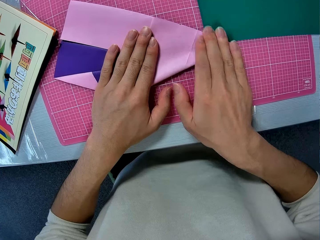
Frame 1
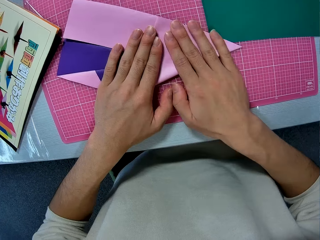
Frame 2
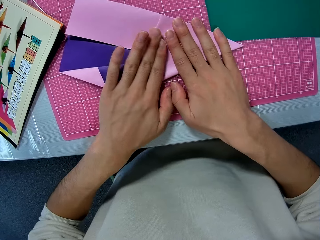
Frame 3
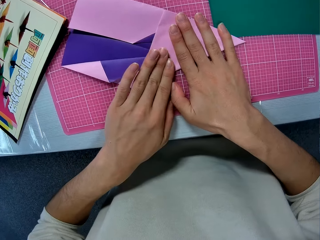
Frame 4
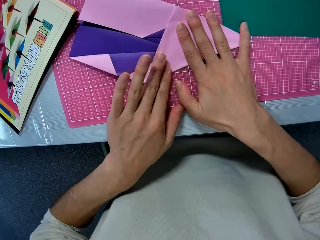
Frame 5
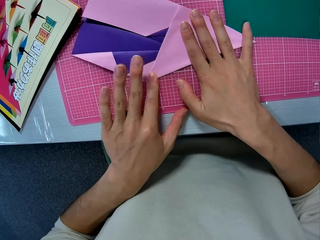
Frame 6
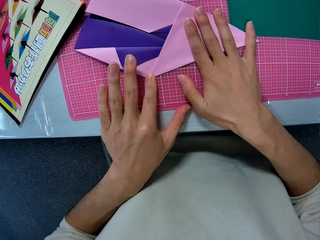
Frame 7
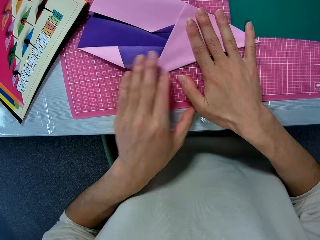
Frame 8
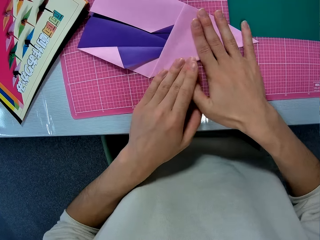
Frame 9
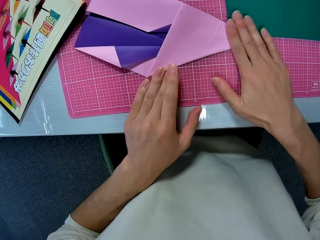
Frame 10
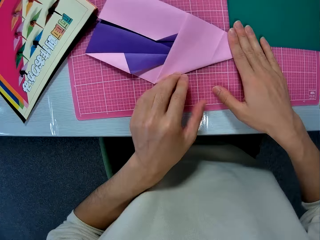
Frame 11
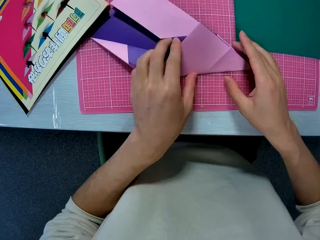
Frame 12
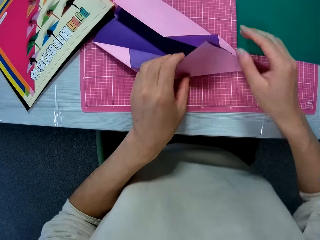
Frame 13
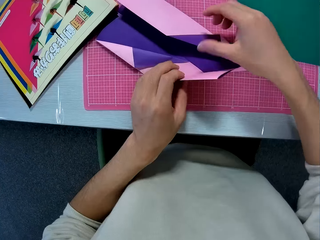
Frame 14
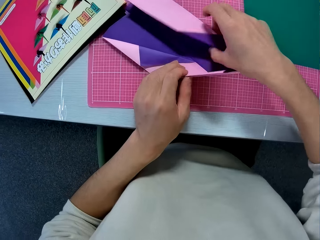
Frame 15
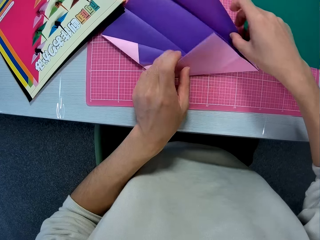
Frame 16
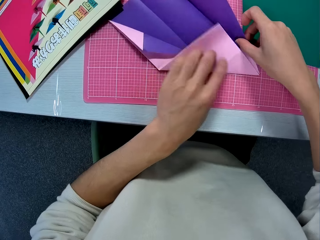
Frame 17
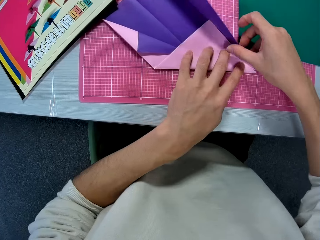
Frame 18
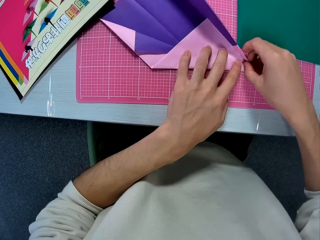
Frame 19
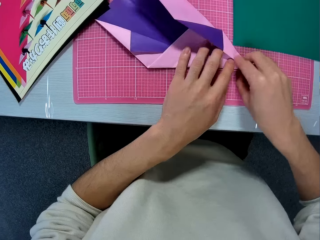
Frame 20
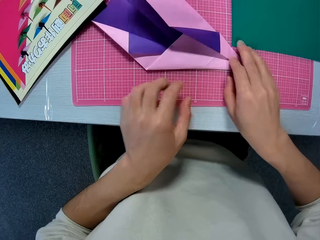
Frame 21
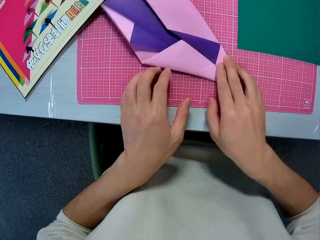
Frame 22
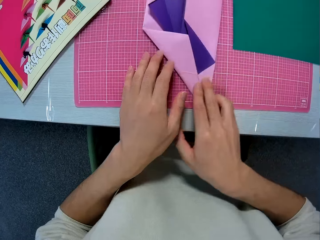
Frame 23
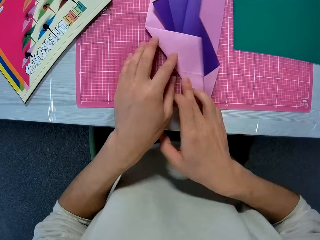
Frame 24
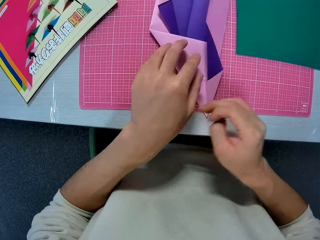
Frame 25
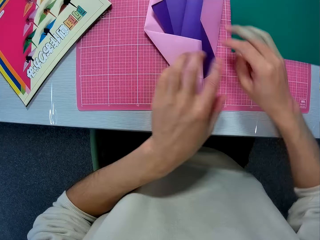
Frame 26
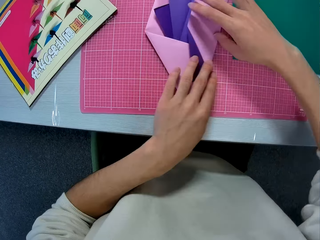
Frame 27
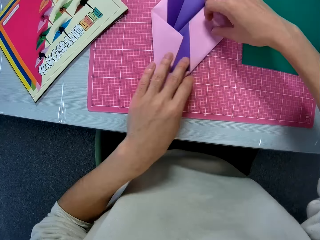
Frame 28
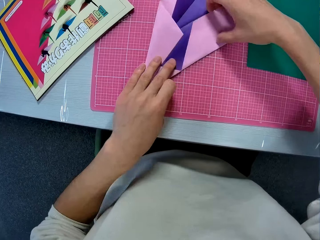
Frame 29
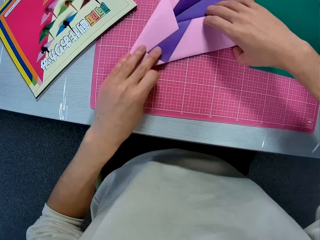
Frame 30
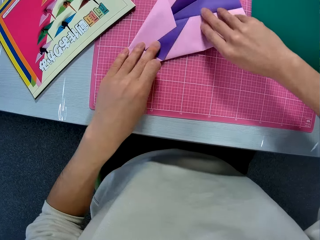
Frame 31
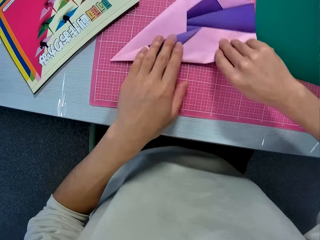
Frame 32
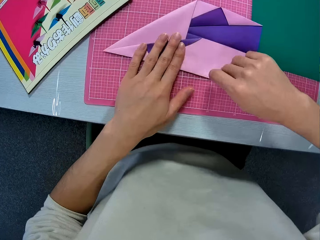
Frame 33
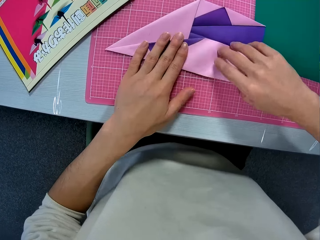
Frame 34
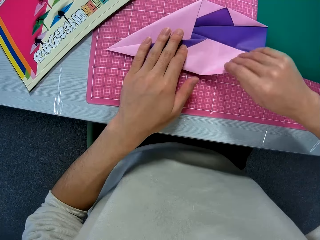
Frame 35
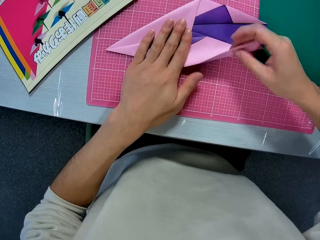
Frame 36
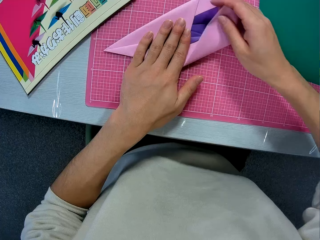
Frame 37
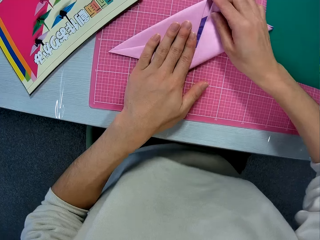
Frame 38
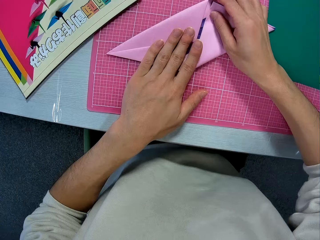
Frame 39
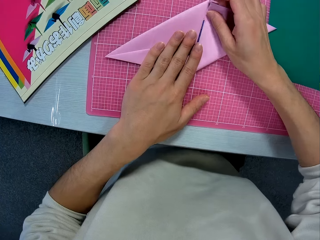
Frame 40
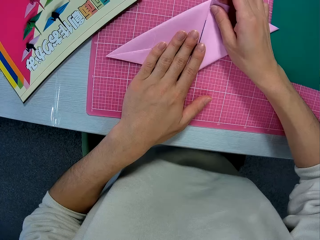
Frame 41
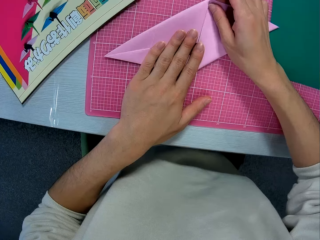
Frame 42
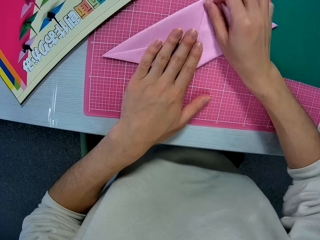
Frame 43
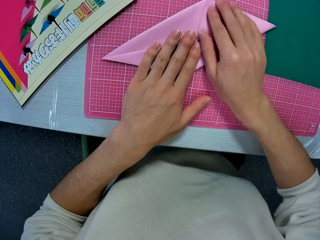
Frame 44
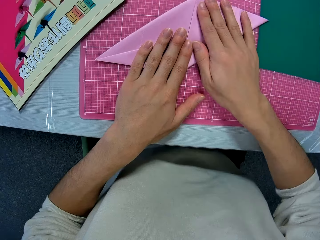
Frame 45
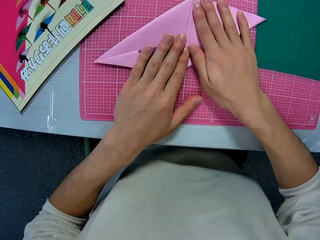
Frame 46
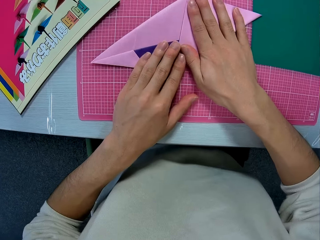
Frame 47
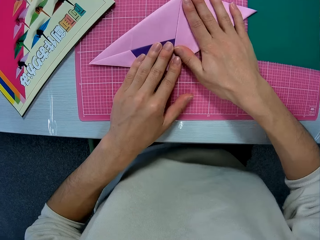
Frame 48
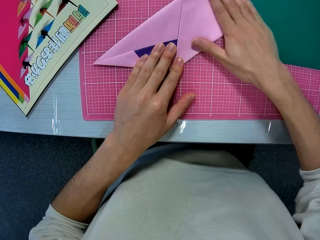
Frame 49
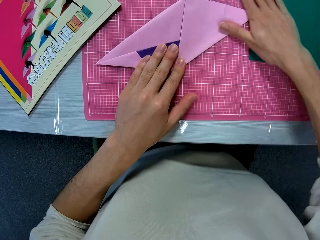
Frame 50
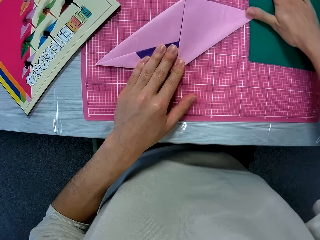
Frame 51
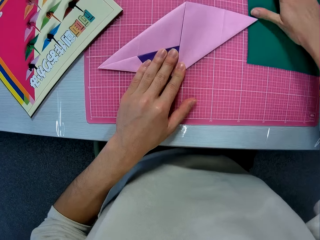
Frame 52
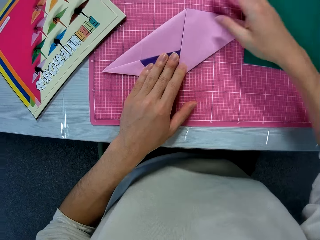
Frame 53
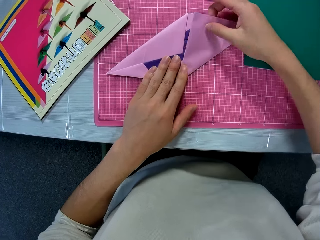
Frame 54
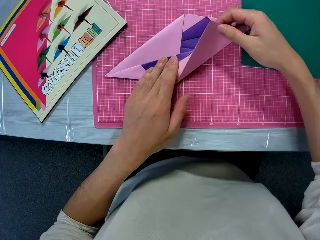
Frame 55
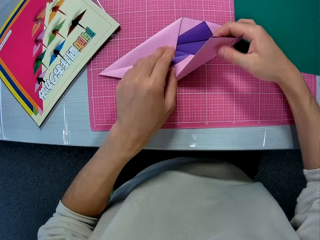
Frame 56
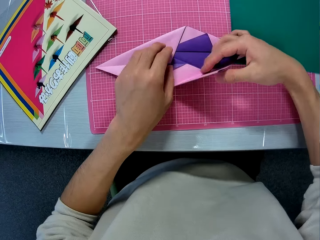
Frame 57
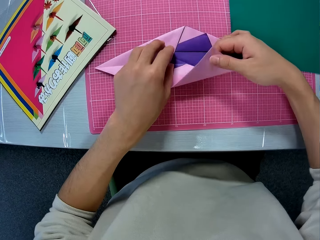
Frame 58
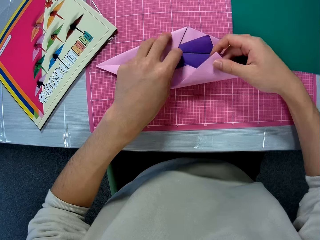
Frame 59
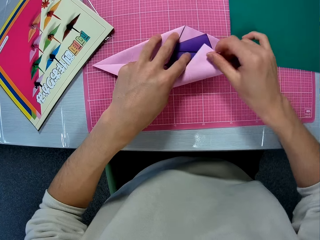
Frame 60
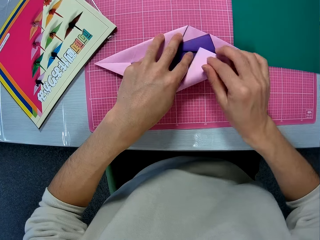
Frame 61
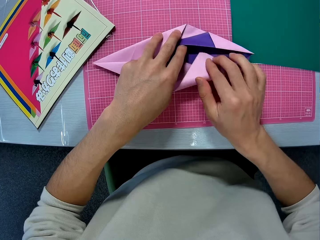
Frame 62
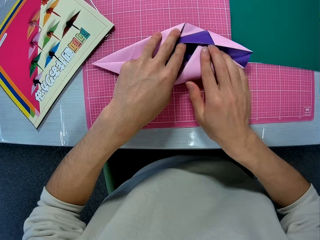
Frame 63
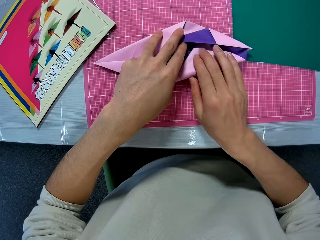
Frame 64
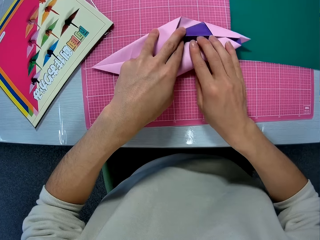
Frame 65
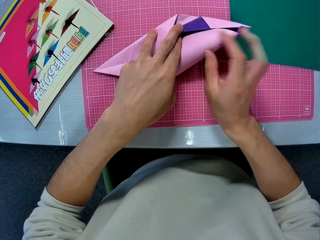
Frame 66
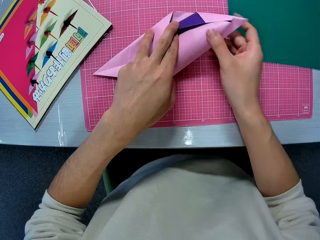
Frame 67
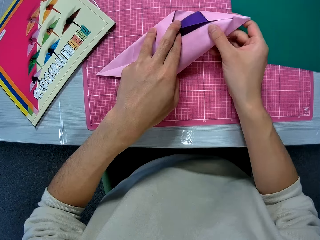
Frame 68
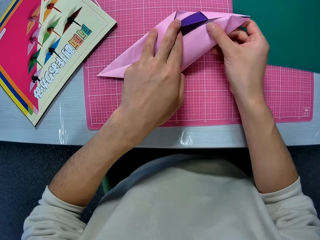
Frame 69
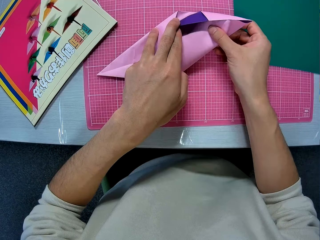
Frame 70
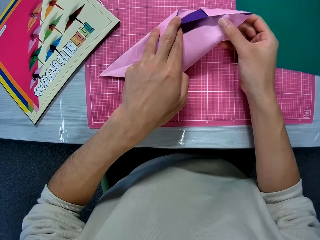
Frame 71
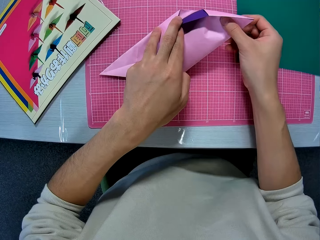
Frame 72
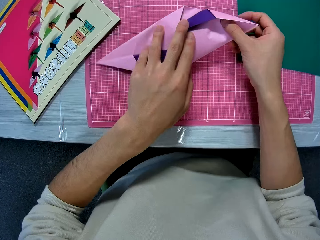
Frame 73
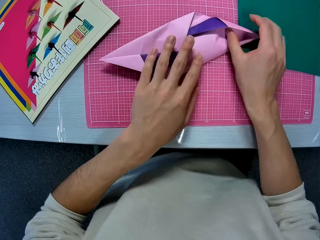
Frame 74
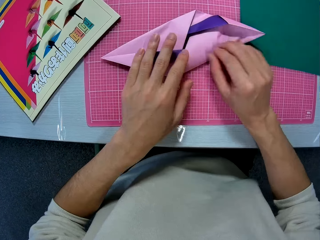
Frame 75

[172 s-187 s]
The camera wearer flattens the construction paper with his hands. He unfolds the construction paper. He folds the construction paper. He turns the construction paper. He folds the construction paper. He flattens the construction paper with his hands. He unfolds the construction paper. He folds the construction paper.

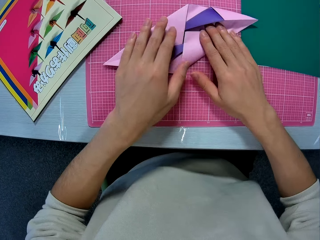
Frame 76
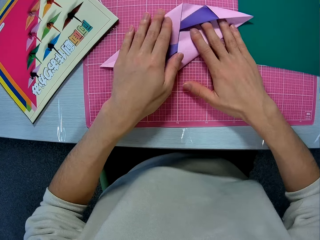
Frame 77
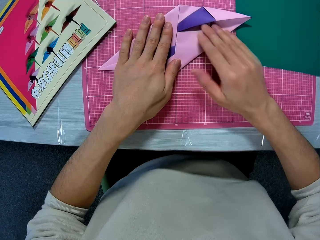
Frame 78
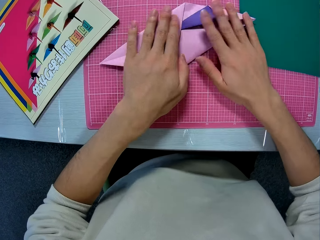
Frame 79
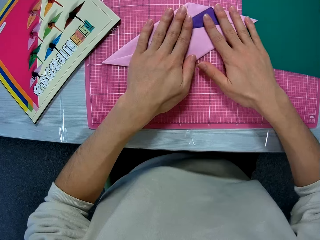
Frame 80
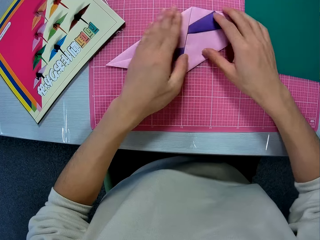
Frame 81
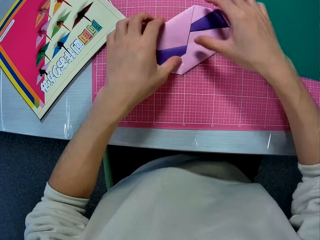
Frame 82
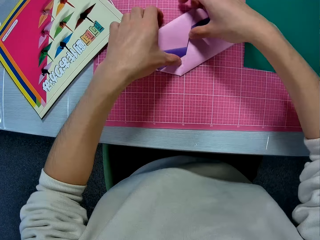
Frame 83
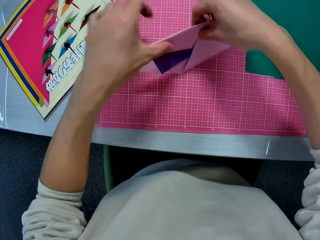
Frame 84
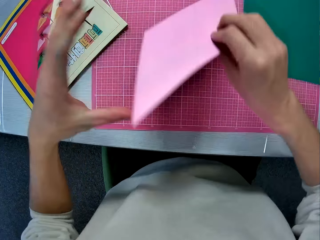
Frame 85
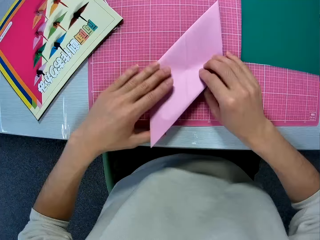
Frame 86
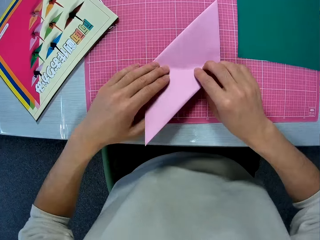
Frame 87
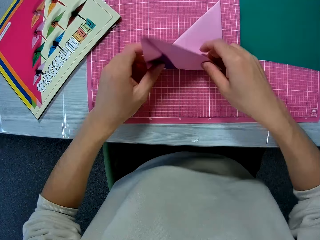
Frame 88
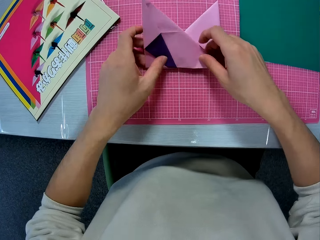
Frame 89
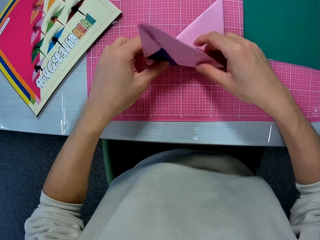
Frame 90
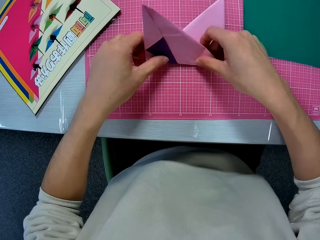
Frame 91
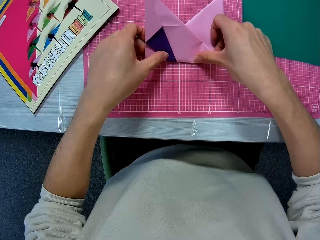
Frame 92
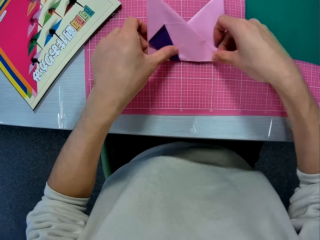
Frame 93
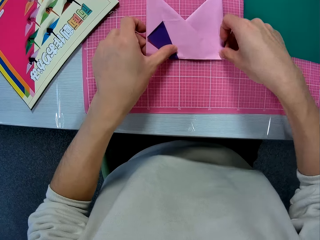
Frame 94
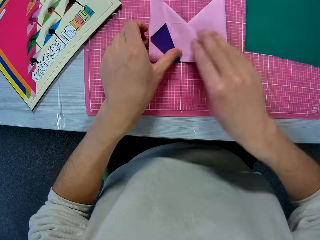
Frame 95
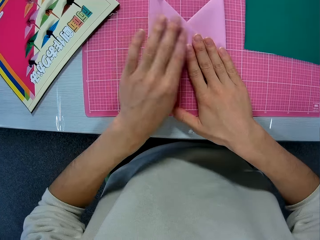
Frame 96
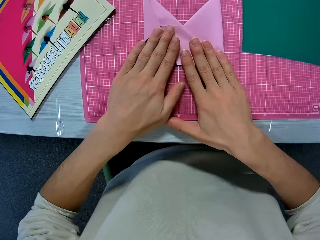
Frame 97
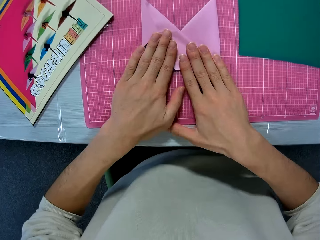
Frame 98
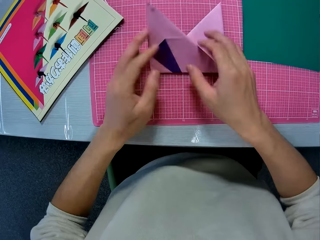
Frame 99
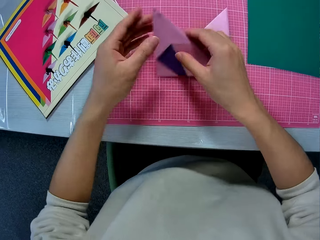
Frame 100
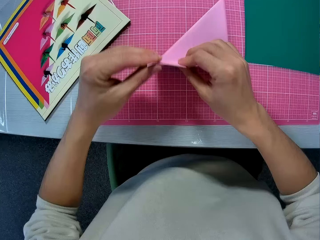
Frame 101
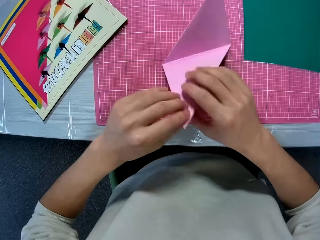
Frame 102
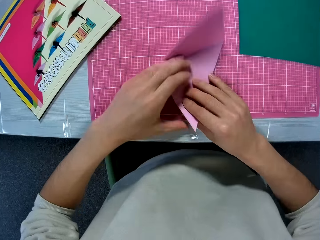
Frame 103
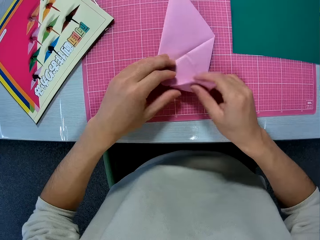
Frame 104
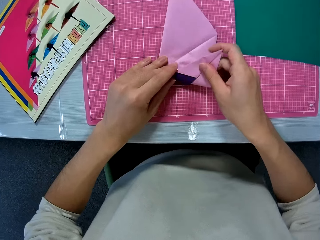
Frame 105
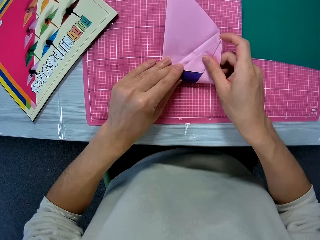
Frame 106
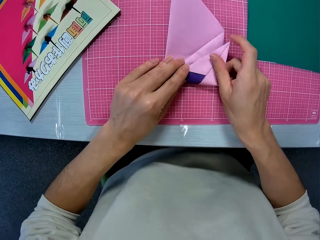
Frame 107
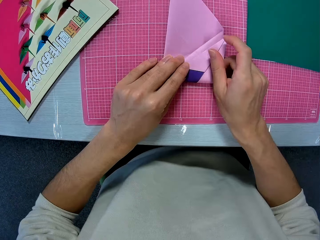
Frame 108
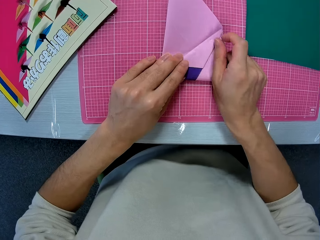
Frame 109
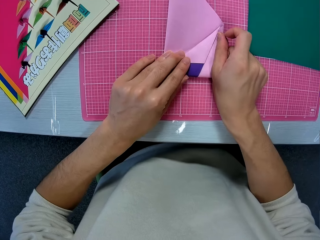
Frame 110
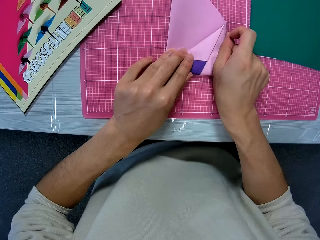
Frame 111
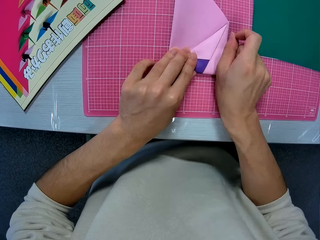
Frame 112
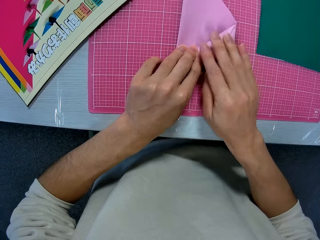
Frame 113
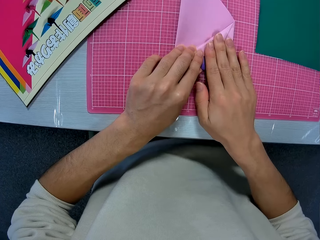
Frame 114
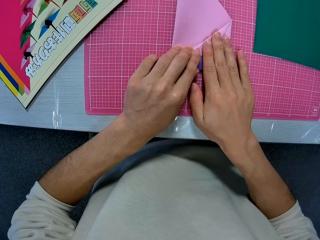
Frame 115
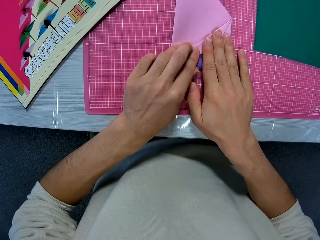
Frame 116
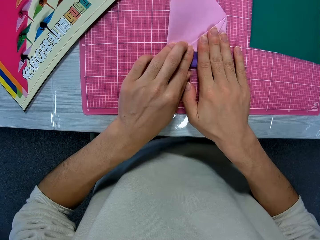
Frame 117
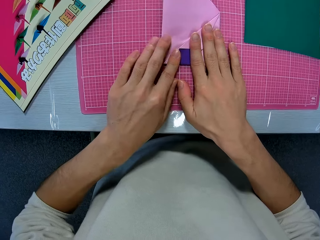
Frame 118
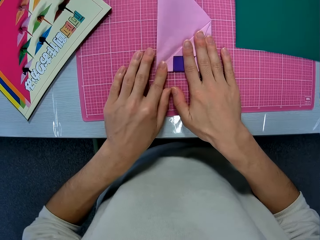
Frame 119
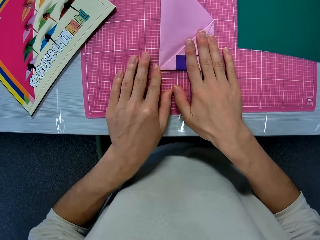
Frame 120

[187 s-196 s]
The camera wearer turns the construction paper. He places the construction paper on a cutting mat. He folds the construction paper. He flattens the construction paper with his hands. He unfolds the construction paper. He folds the construction paper.
